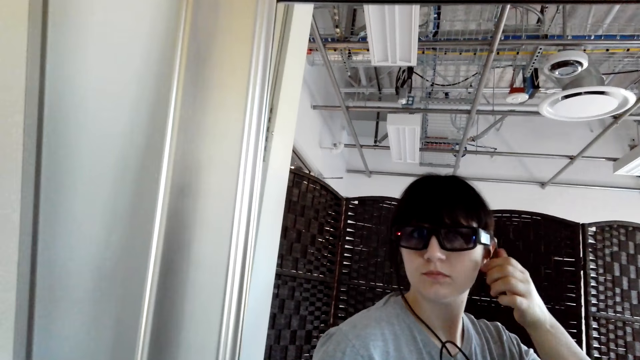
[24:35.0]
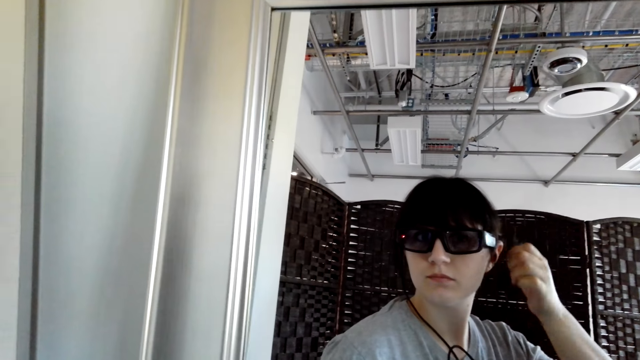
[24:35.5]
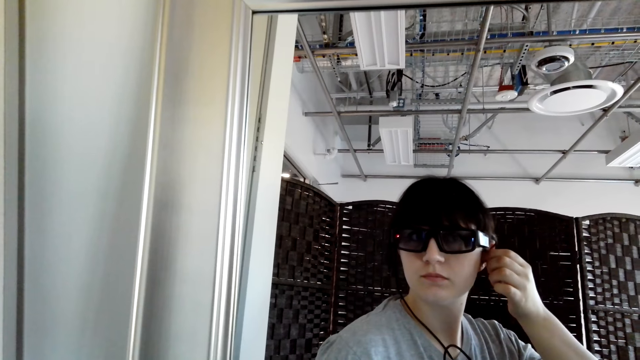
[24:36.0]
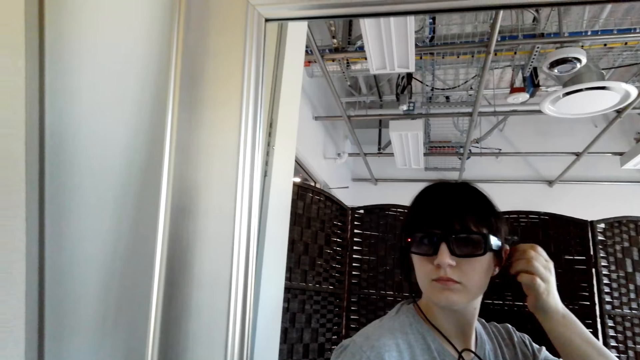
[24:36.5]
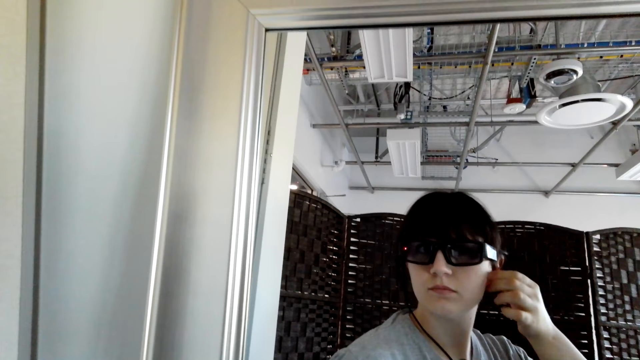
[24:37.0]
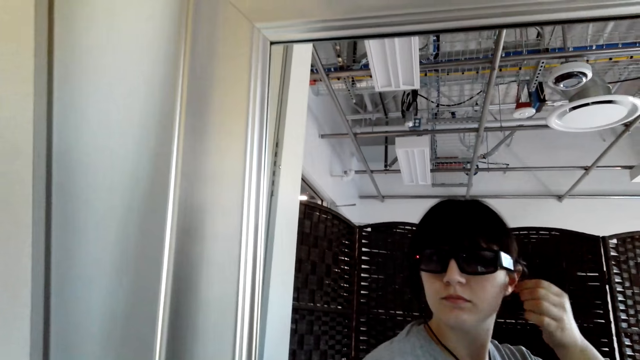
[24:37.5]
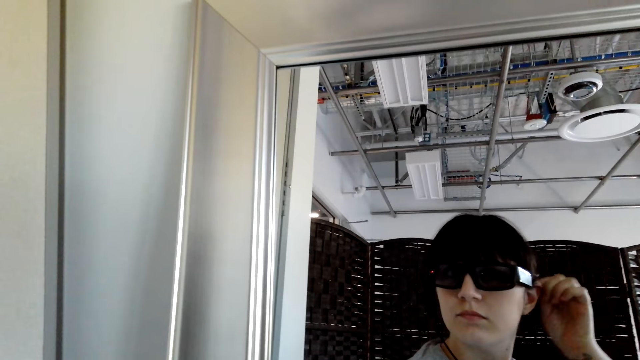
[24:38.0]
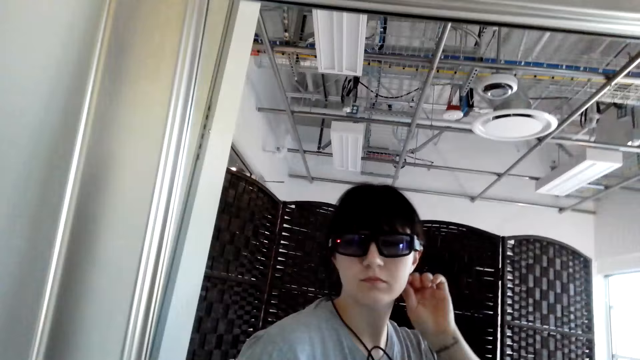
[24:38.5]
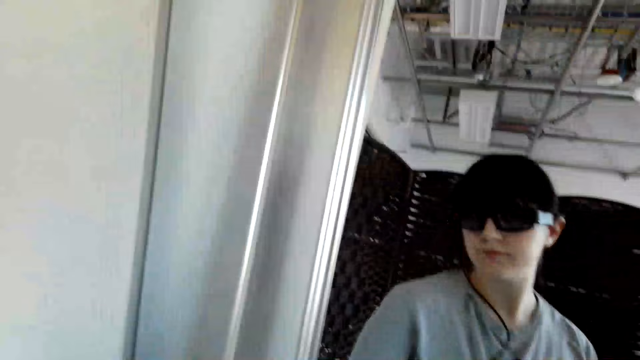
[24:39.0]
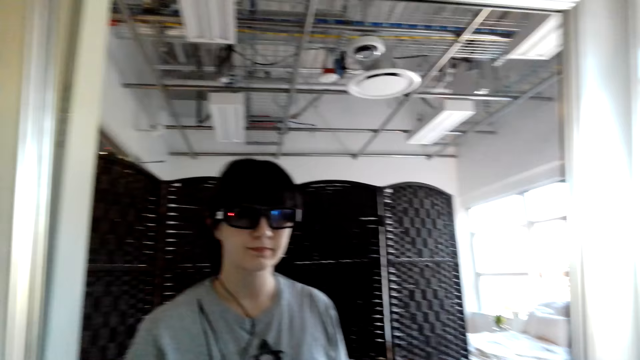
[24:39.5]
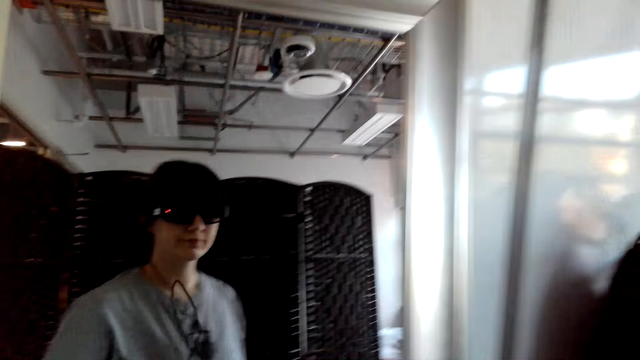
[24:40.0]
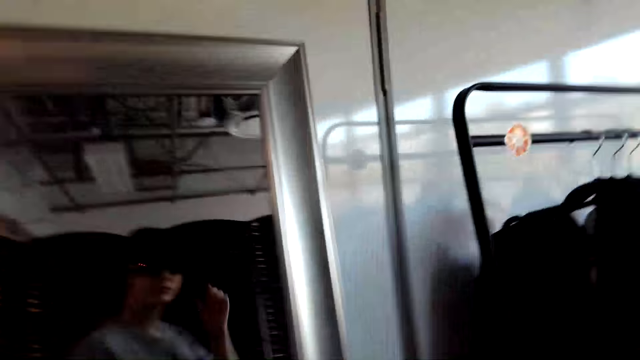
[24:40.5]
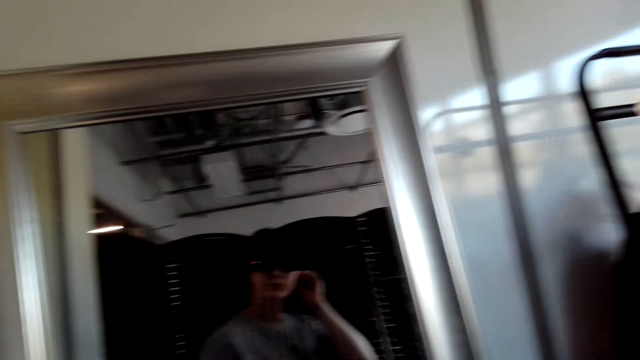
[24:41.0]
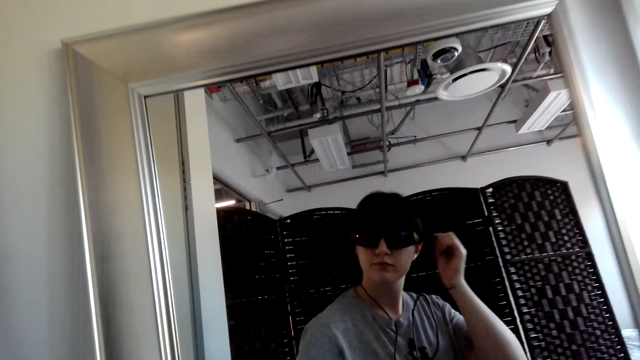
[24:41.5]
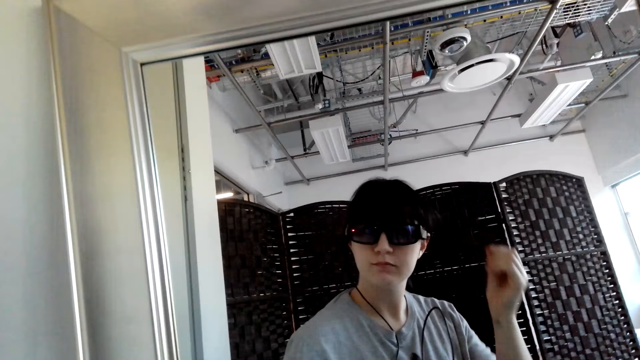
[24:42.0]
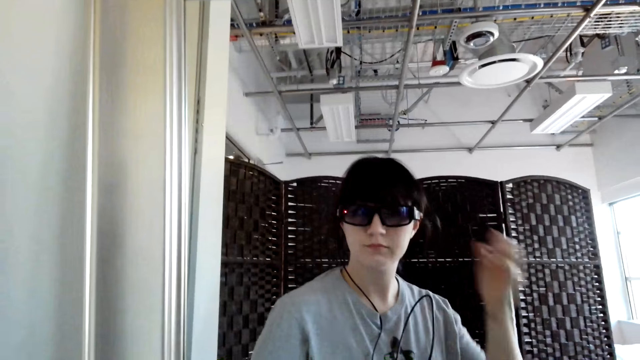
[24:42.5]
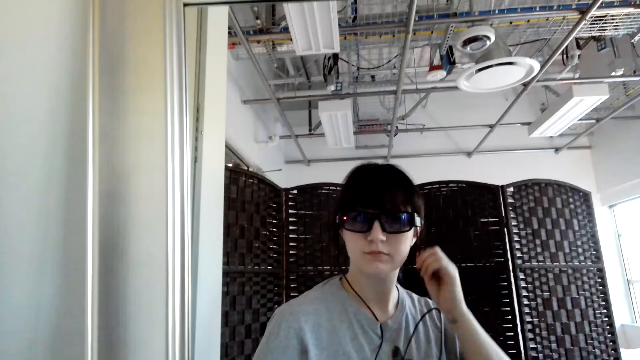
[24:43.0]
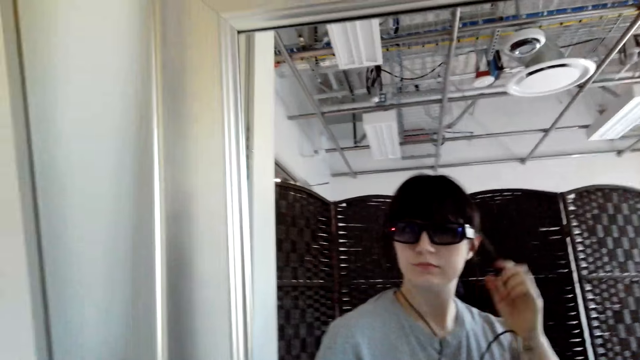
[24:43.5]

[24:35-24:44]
The camera wearer brushes hair off with the right hand. She makes her hair.

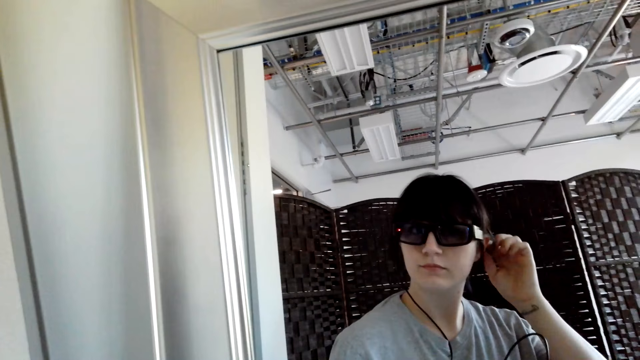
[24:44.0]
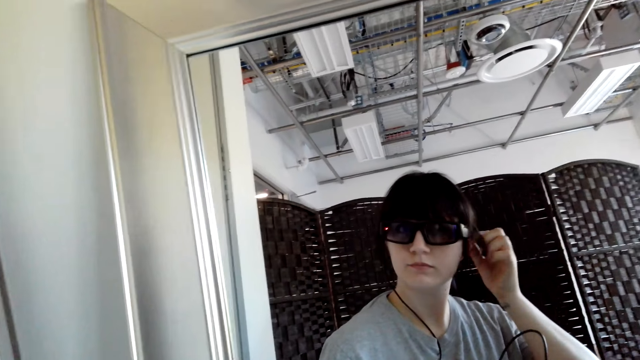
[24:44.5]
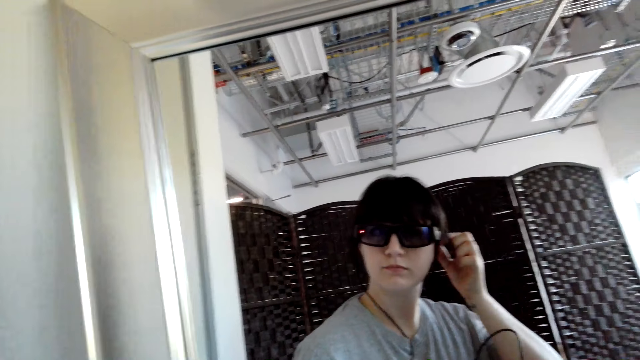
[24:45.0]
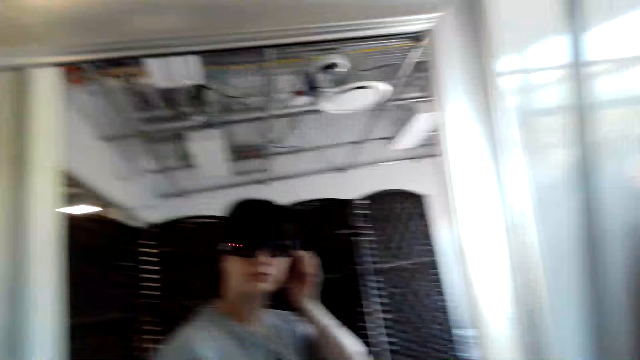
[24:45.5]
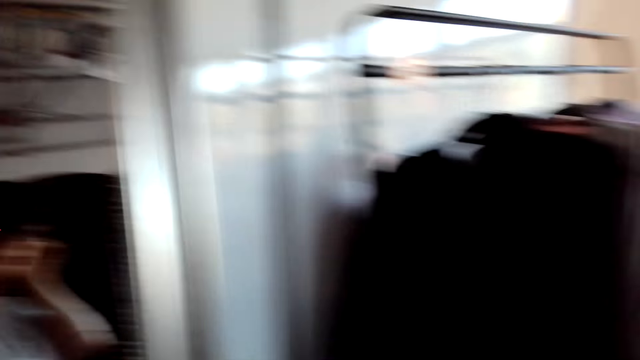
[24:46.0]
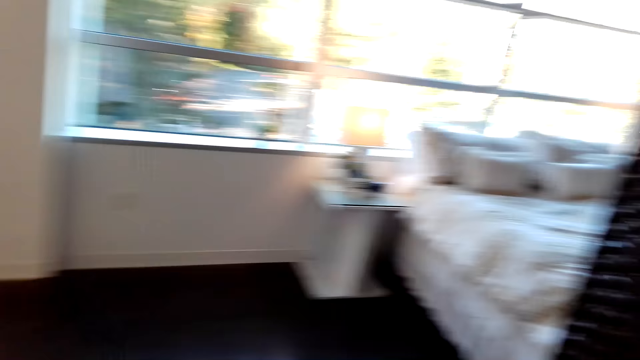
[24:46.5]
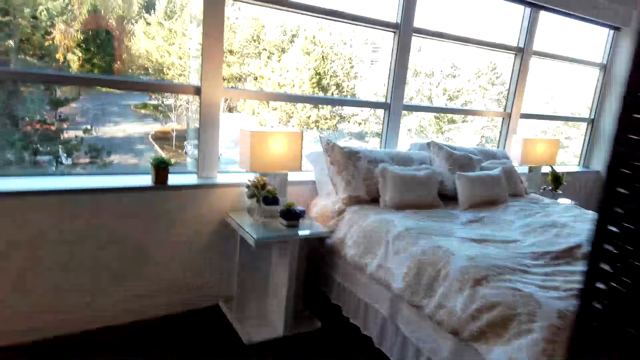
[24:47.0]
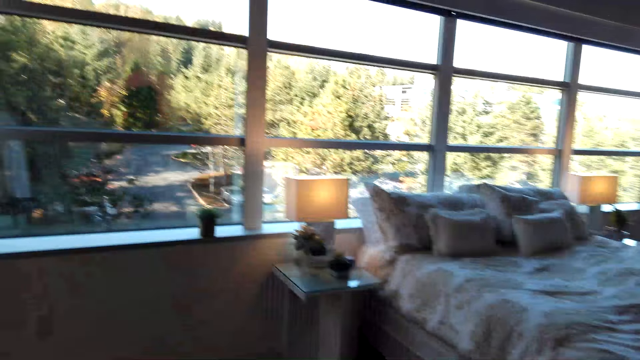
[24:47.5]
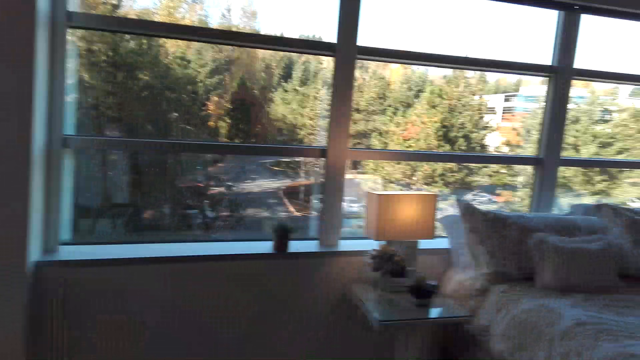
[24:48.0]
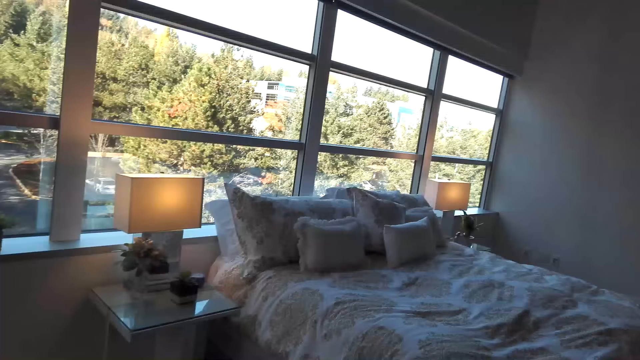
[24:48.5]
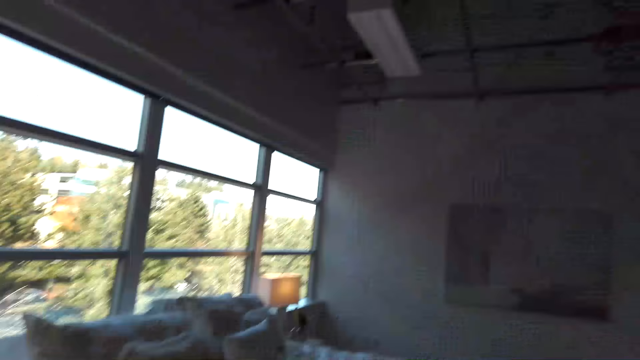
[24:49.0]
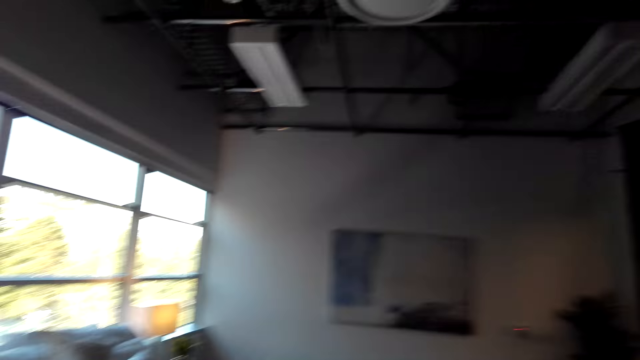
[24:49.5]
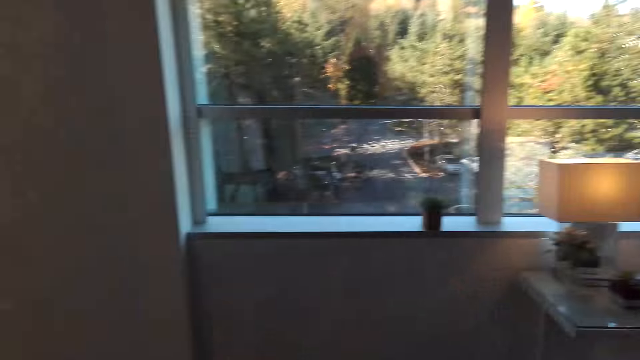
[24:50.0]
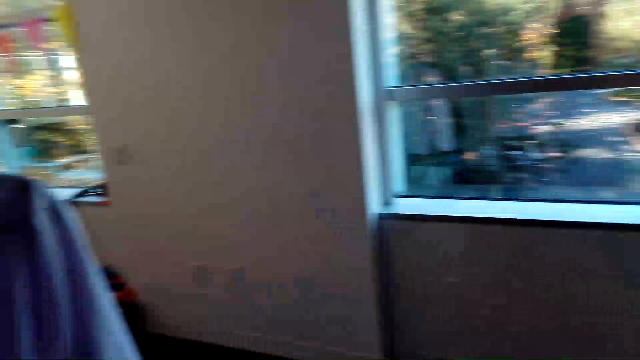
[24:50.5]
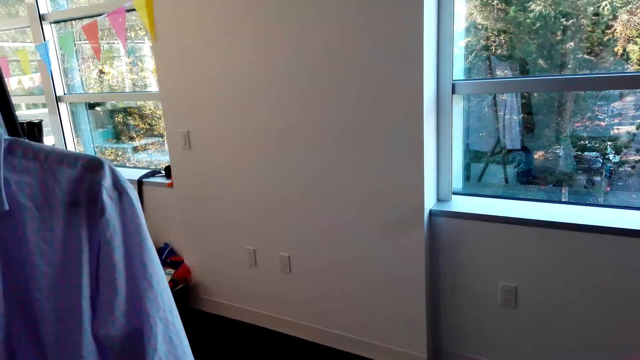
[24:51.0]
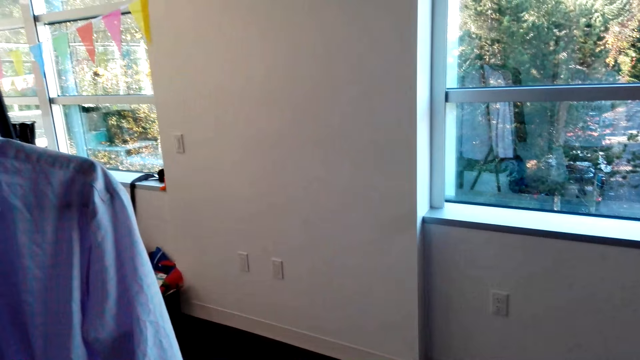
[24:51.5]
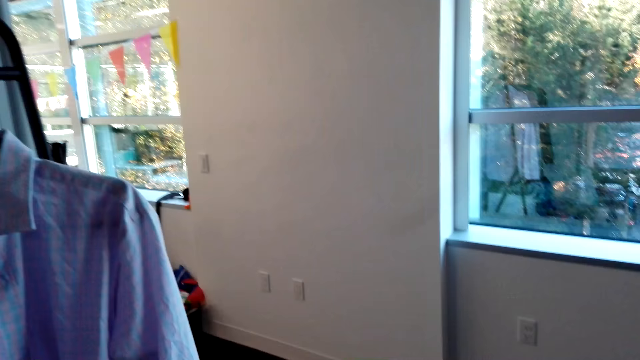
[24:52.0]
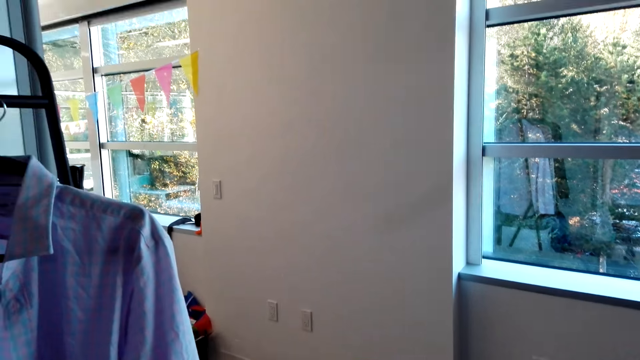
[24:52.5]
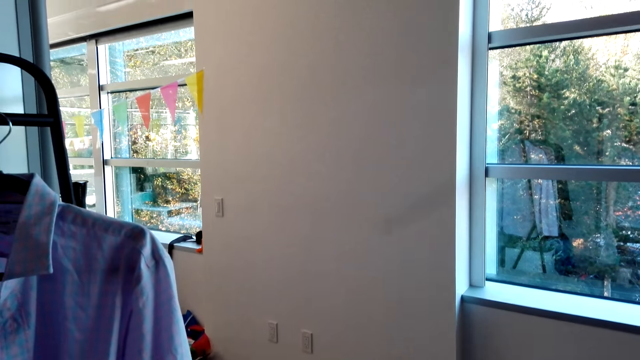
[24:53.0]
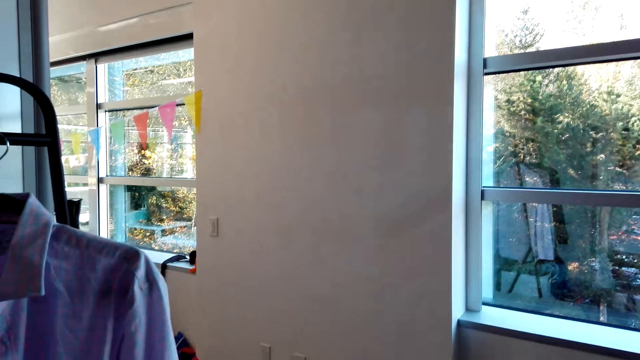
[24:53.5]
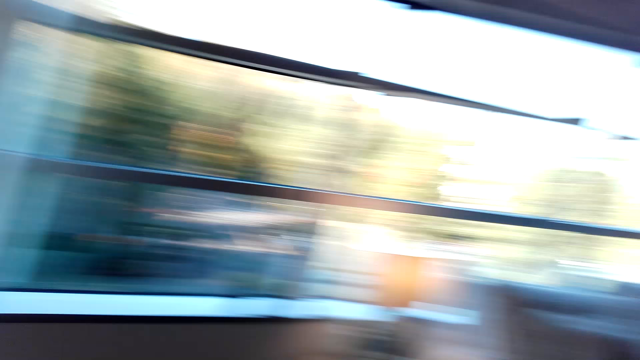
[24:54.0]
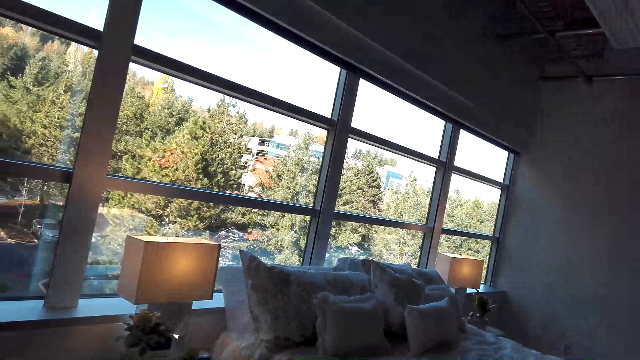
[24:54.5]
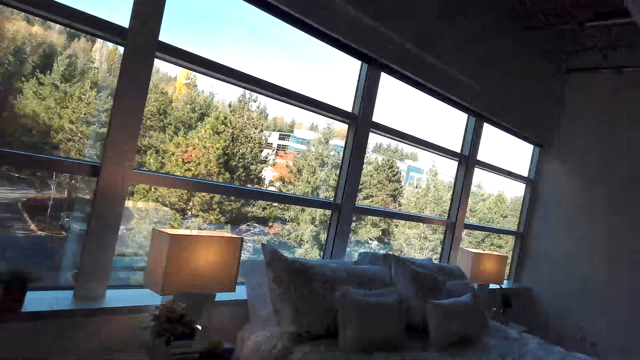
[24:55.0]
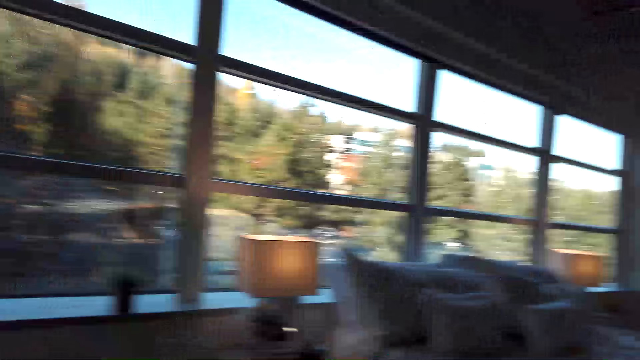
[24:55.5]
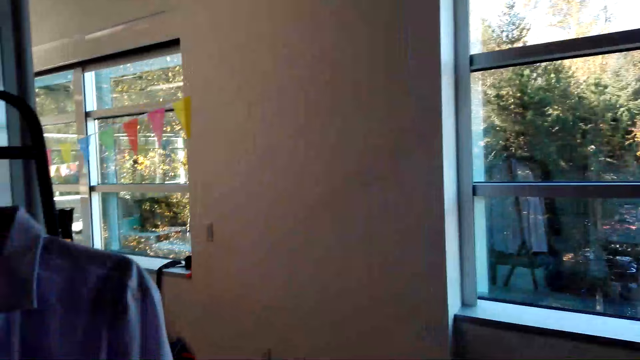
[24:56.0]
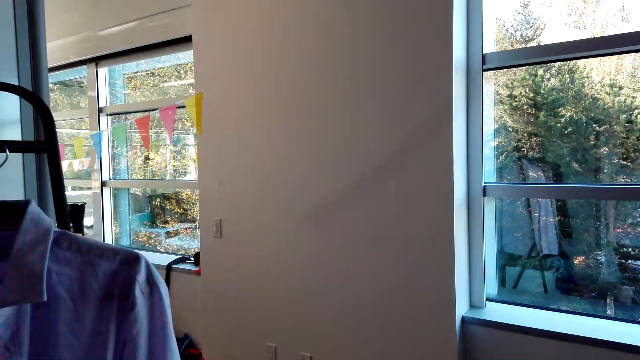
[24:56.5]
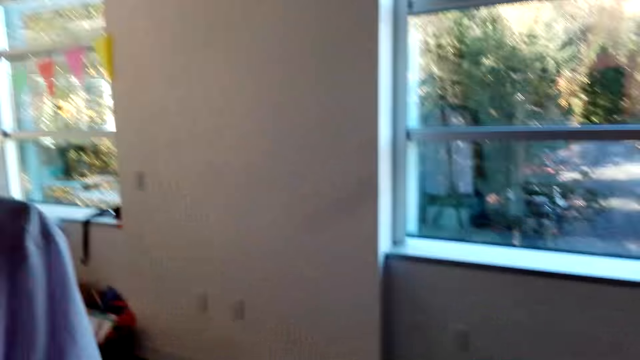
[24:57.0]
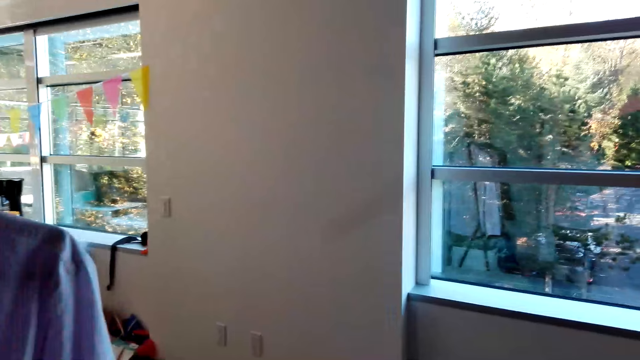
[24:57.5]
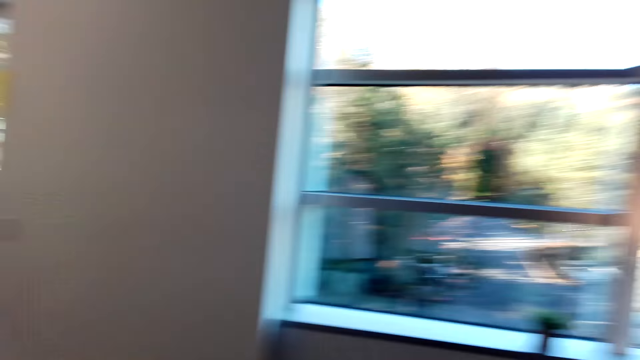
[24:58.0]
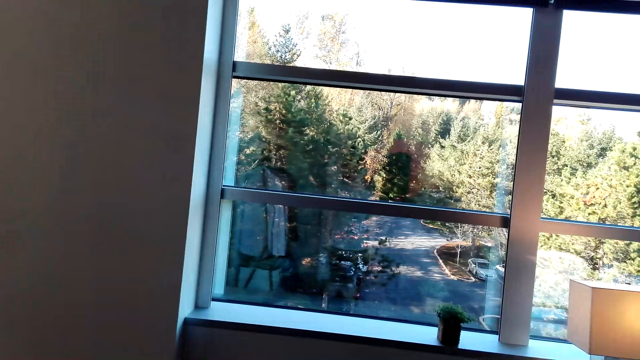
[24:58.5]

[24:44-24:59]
The camera wearer looks around the room. They walk in the house.
